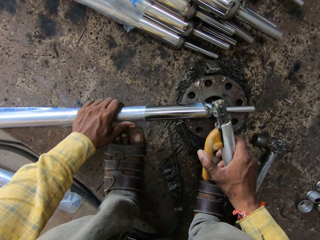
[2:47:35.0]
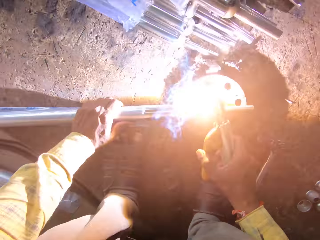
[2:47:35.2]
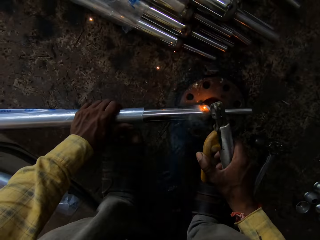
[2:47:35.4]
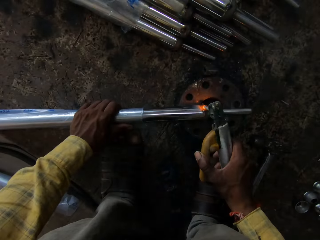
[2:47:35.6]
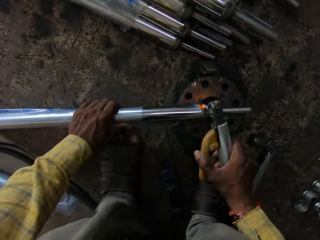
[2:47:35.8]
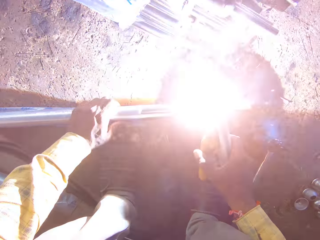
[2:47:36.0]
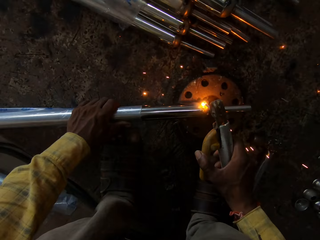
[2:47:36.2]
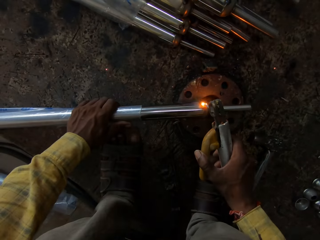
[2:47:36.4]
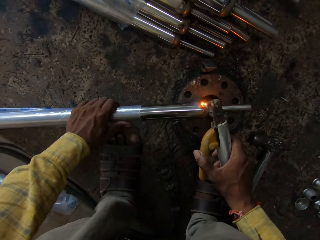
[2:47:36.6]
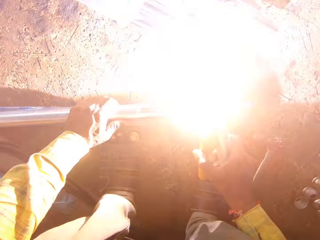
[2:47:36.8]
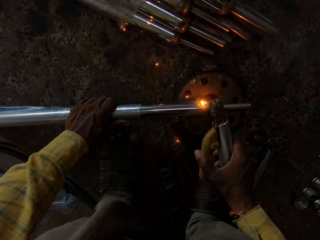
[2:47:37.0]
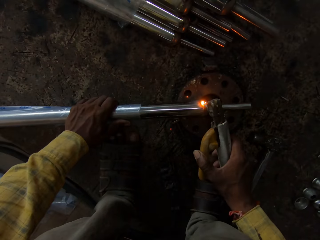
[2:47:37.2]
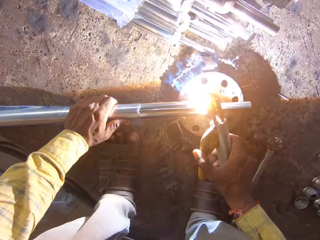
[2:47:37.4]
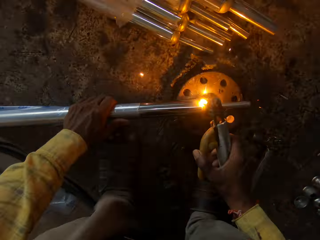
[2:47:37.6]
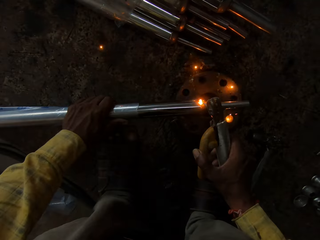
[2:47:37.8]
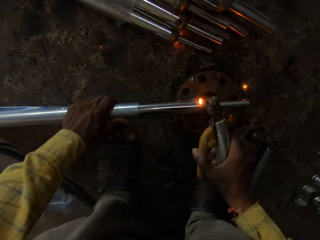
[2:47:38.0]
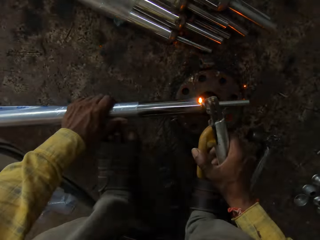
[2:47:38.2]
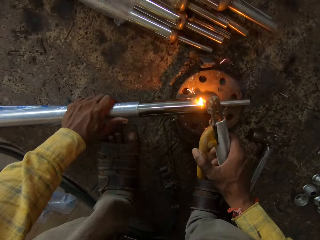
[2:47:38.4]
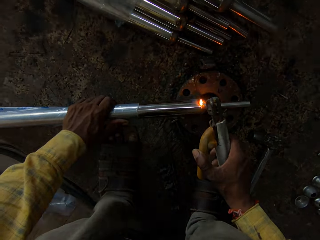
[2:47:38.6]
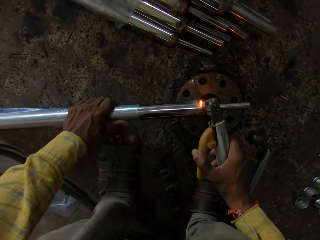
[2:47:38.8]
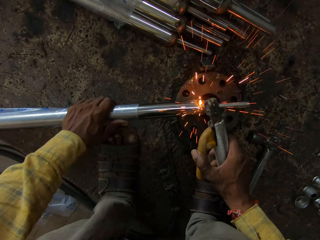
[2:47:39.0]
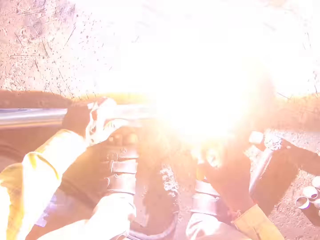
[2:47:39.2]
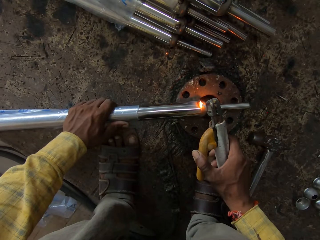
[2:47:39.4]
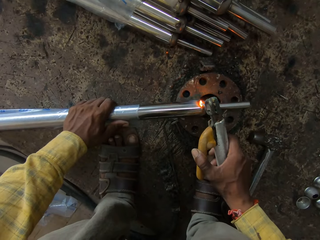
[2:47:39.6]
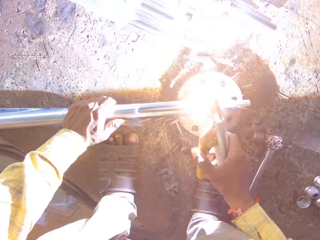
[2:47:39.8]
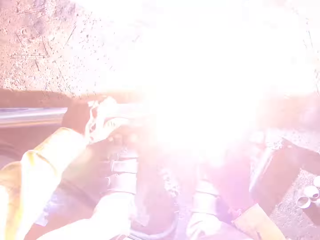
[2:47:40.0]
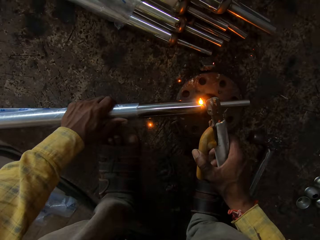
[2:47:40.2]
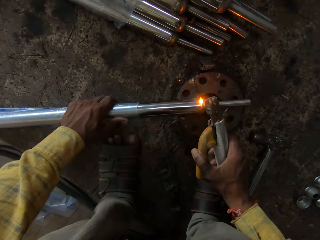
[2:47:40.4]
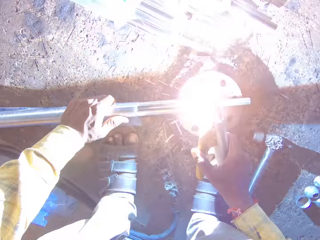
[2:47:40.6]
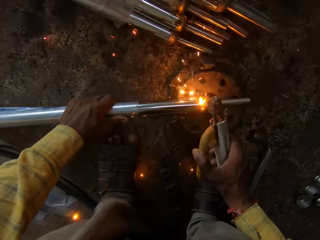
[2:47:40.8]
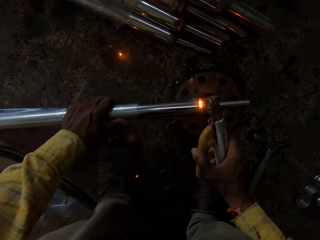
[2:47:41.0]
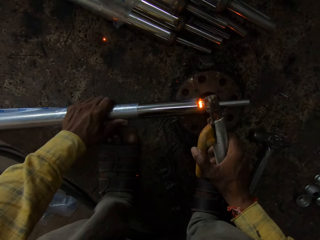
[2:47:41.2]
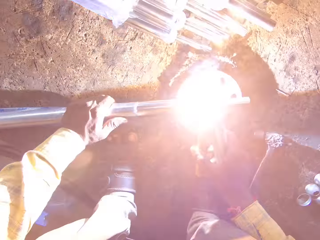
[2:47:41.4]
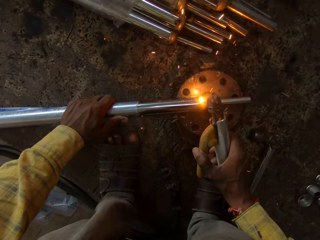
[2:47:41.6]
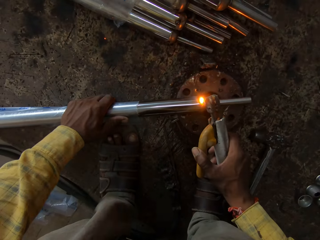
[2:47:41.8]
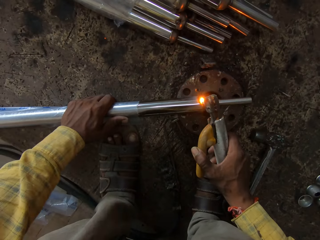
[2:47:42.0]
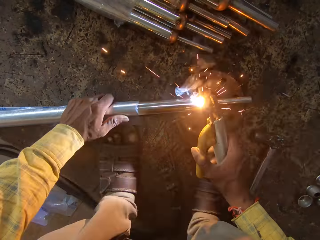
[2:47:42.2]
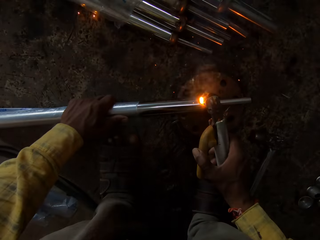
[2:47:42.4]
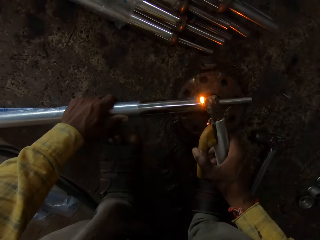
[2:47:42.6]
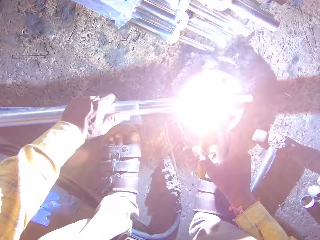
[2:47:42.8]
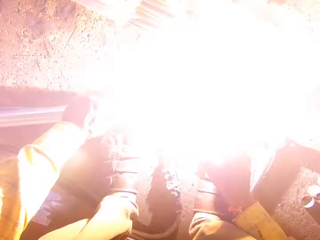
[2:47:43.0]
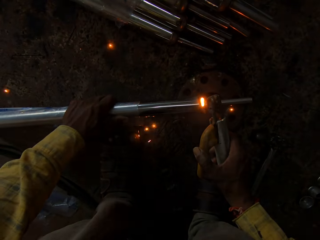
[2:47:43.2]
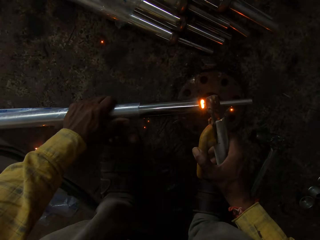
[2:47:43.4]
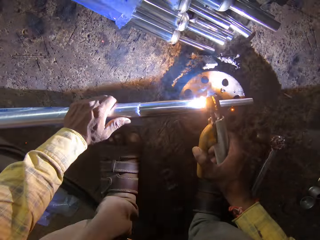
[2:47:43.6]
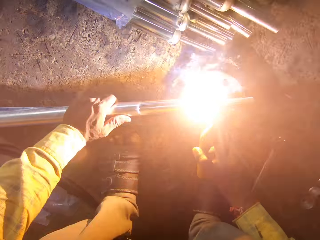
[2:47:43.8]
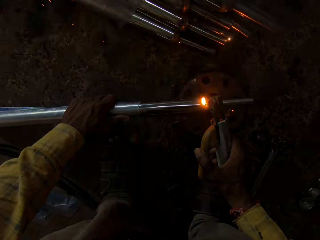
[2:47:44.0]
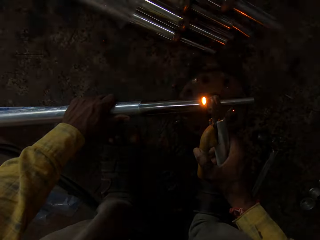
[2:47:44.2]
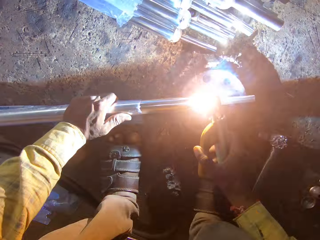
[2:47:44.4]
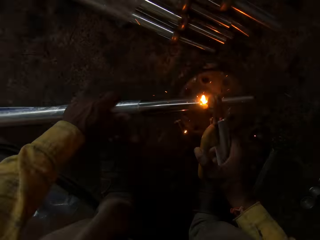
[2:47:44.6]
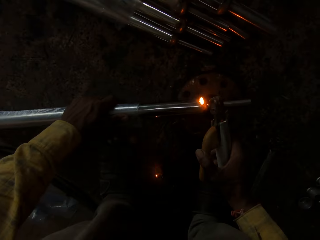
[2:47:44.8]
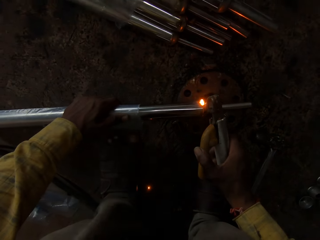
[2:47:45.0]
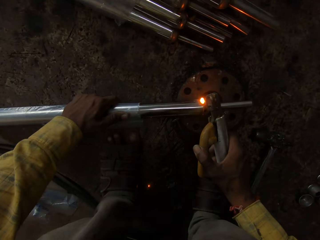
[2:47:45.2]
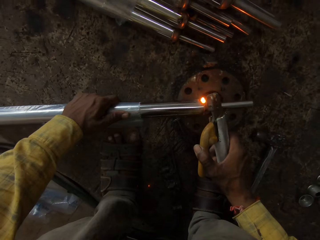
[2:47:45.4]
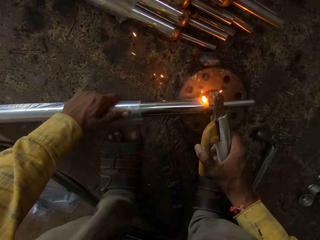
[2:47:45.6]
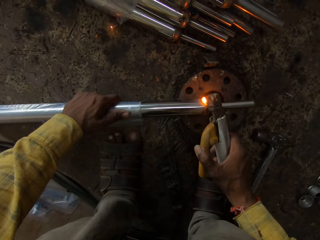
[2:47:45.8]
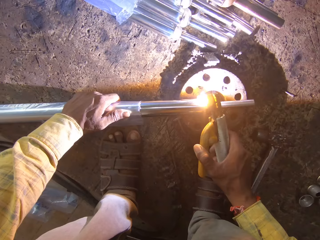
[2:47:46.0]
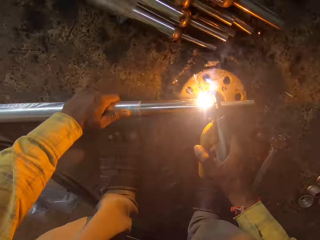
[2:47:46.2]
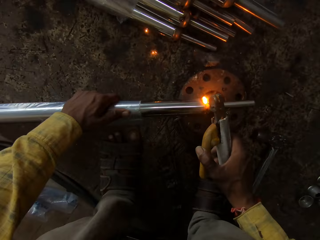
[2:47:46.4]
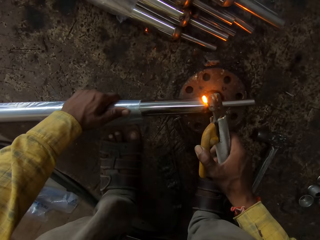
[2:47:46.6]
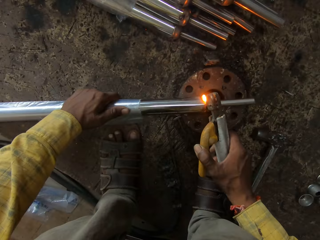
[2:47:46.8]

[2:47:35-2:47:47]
The camera wearer welds the metal with the welding machine.

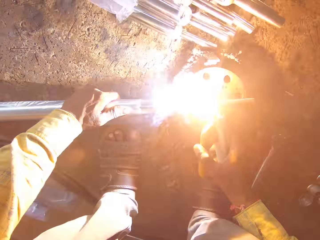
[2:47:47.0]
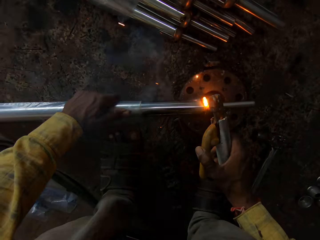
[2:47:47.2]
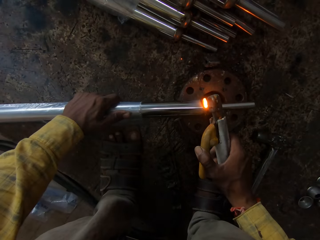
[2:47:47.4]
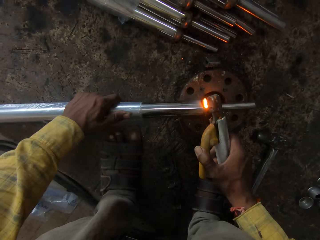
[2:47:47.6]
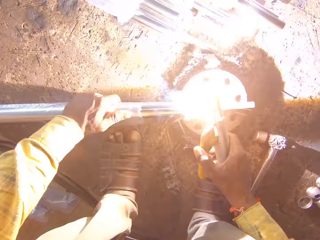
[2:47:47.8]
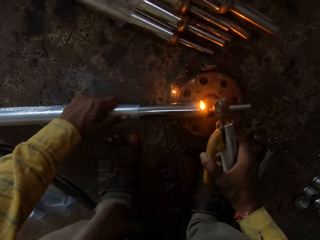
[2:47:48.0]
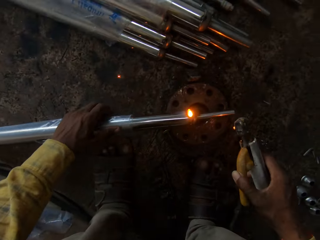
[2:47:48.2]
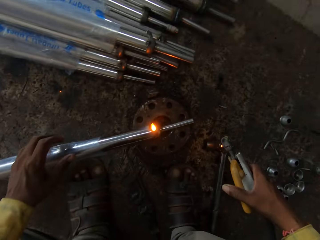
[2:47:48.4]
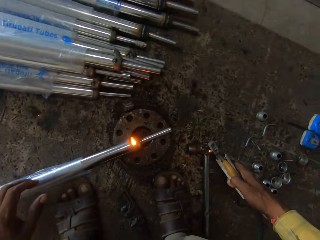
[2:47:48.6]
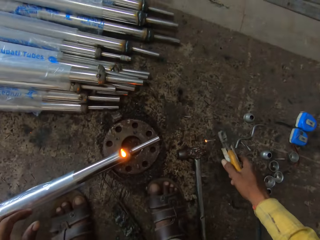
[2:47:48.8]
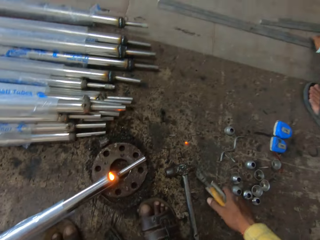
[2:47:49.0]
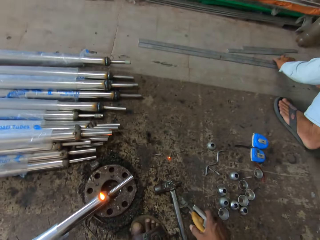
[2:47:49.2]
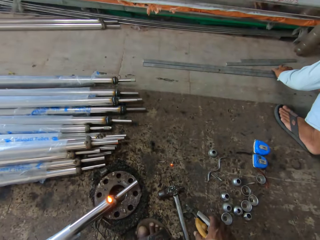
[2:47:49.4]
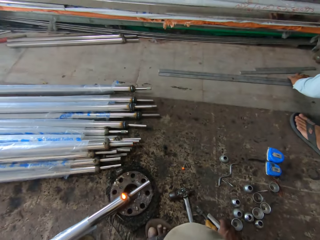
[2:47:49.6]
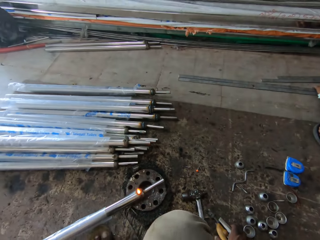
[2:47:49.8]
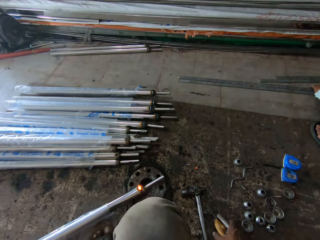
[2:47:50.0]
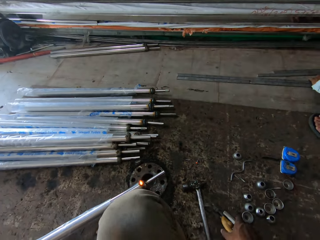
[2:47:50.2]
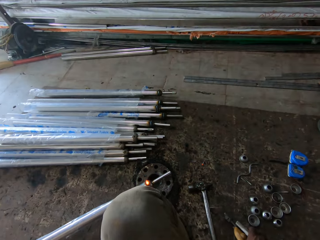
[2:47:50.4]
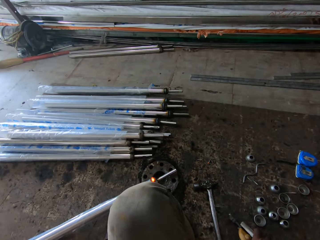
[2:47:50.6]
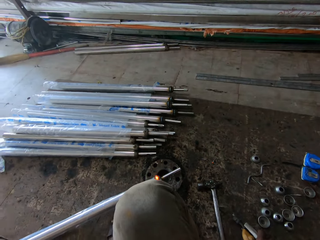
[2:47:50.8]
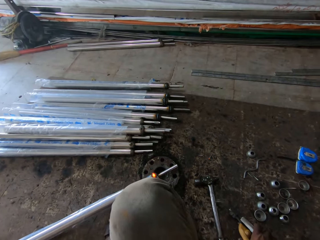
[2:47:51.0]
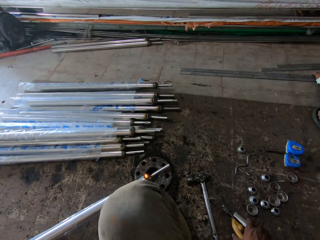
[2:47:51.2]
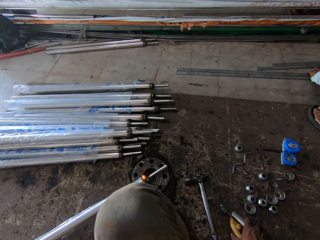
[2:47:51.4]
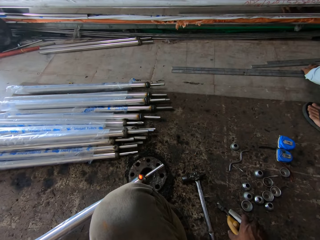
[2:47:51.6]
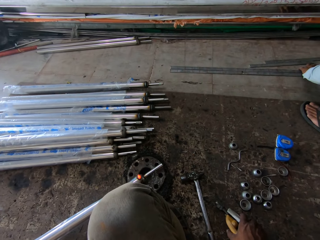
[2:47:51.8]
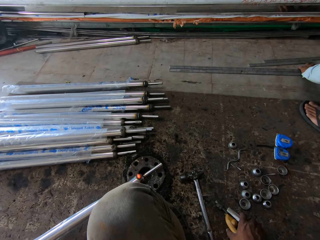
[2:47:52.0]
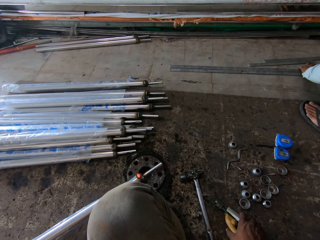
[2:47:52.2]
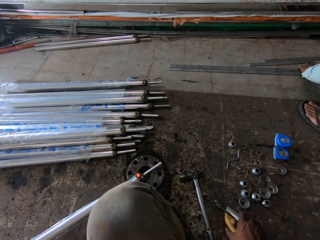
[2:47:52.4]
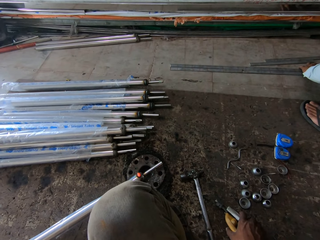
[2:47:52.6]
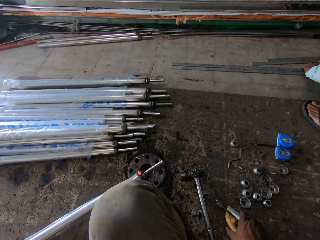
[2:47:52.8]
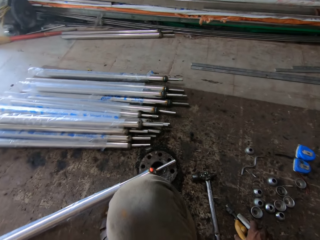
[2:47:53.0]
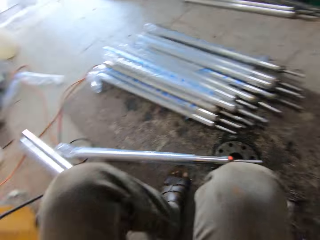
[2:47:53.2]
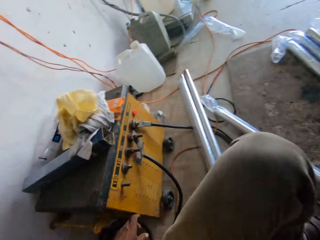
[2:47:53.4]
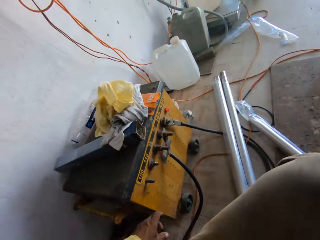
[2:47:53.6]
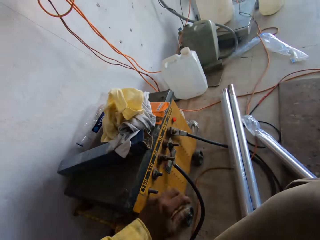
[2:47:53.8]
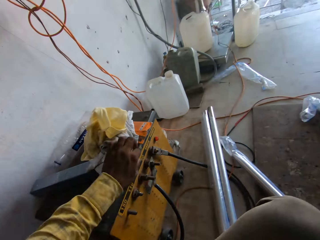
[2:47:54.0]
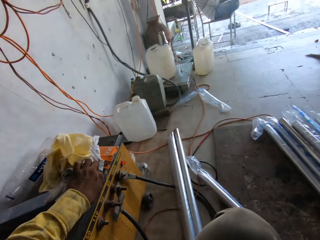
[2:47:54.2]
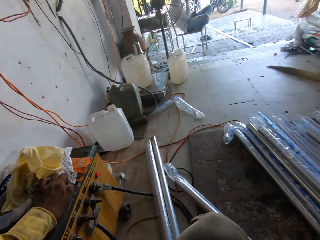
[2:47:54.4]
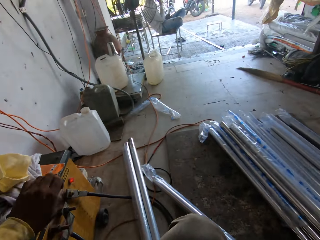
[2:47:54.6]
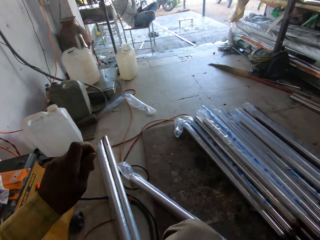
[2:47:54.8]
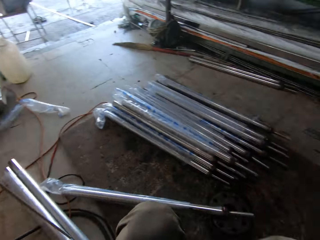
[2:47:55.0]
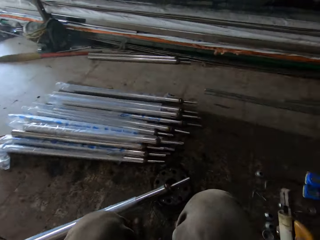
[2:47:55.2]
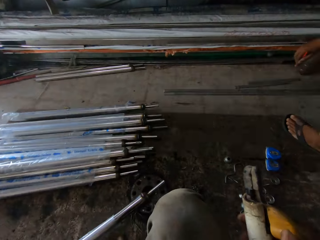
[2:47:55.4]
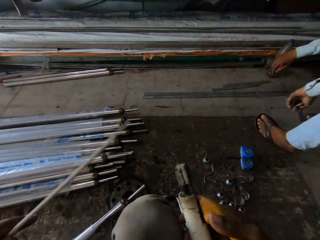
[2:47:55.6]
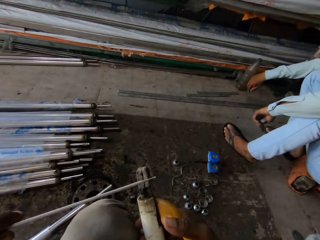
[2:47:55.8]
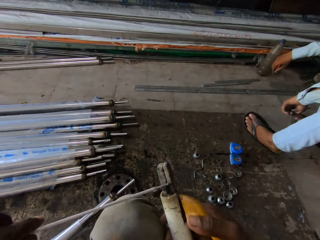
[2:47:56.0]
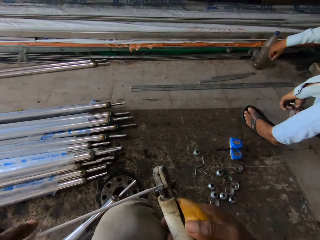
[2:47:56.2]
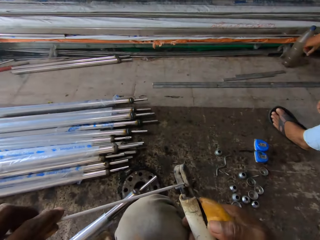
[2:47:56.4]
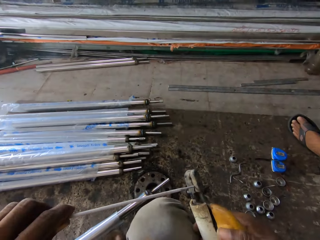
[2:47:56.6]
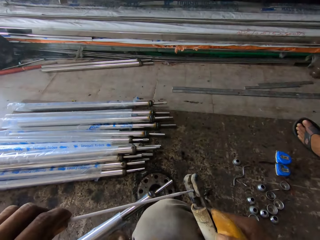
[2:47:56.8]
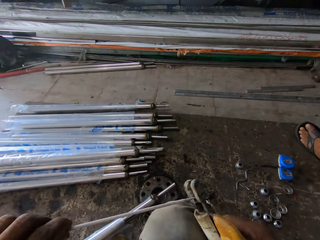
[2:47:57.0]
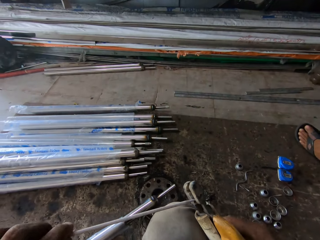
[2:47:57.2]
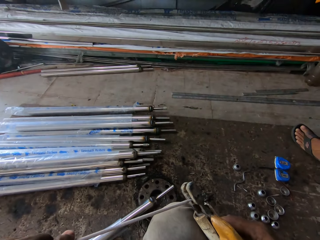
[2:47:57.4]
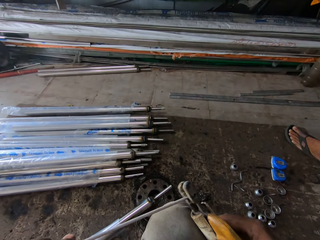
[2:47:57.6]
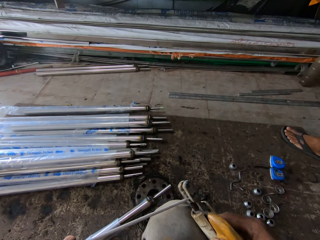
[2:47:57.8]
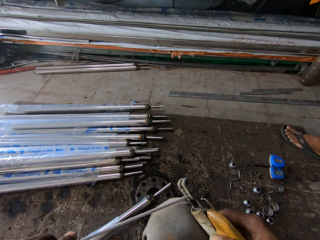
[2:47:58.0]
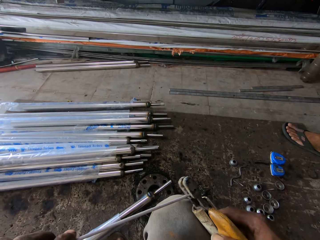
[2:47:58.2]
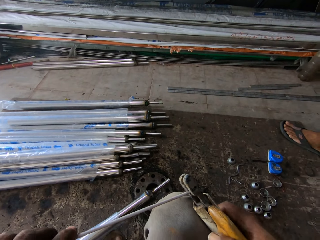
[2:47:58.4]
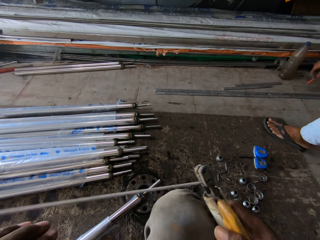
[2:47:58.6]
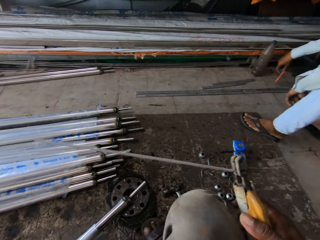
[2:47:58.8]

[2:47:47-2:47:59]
The camera wearer drops the electrode holder on the floor. They look around the workshop. They pick up electrode steel and place the electrode steel on the holder.
